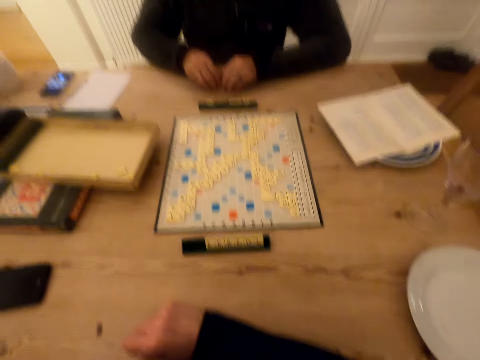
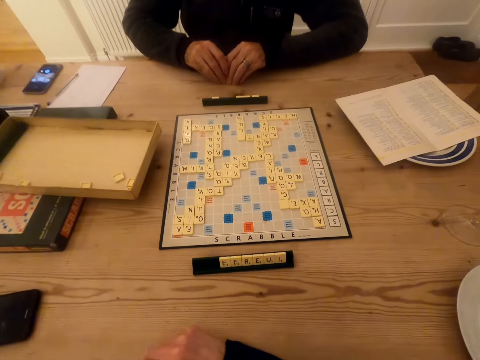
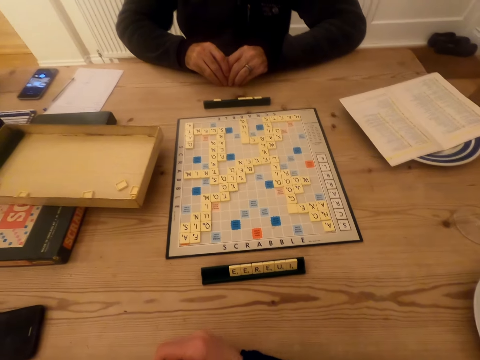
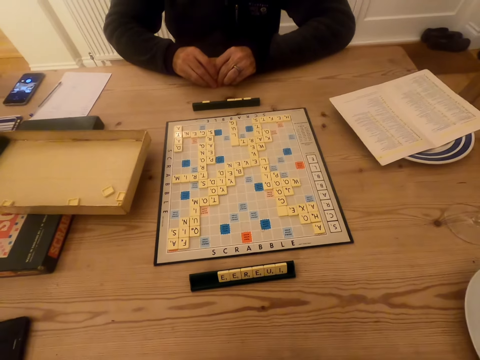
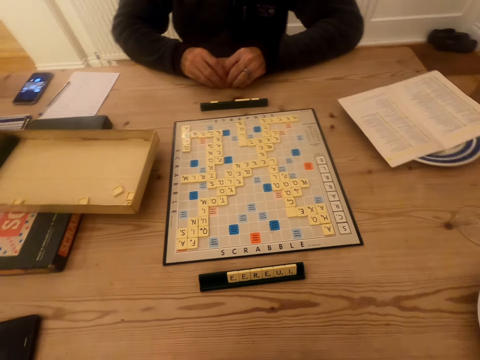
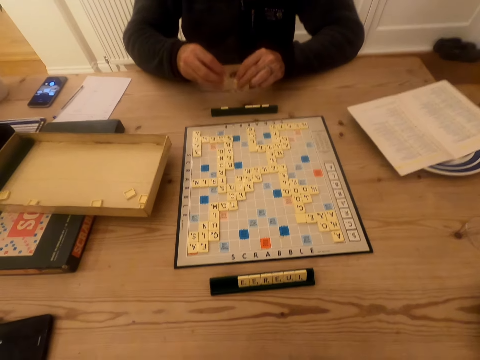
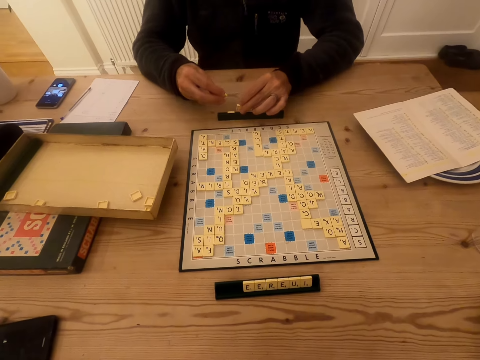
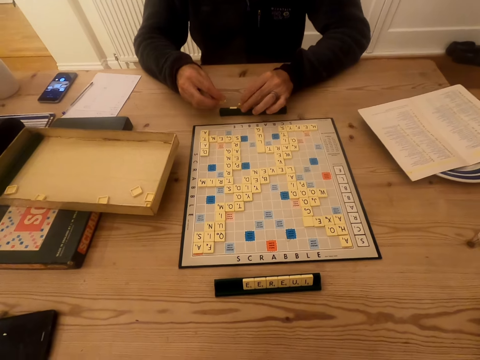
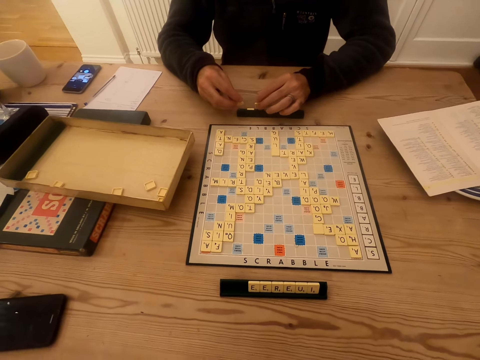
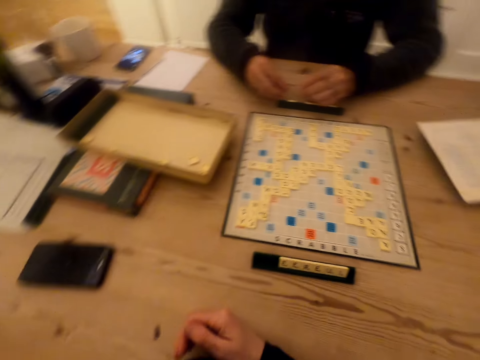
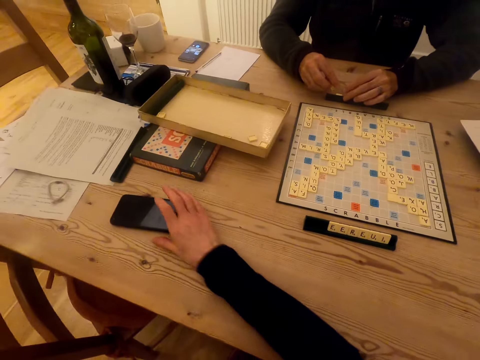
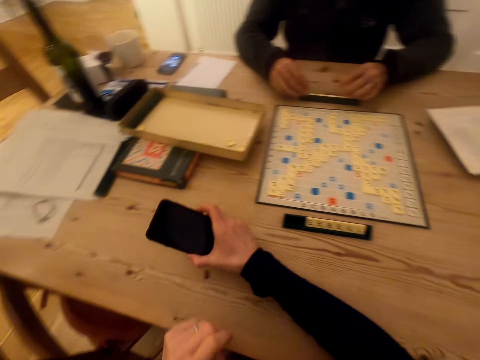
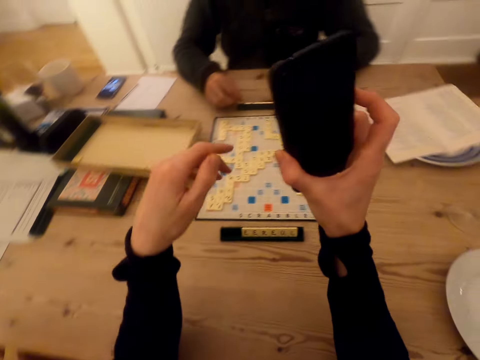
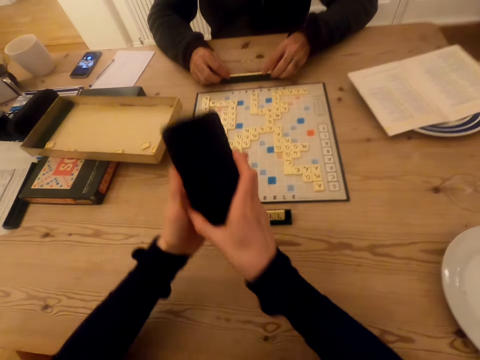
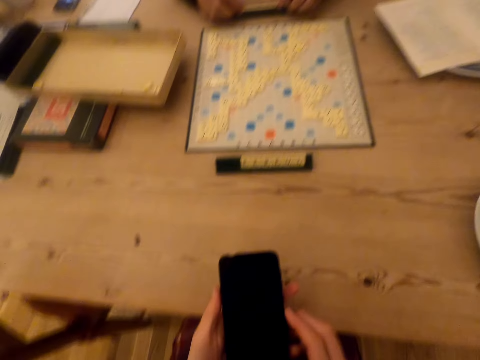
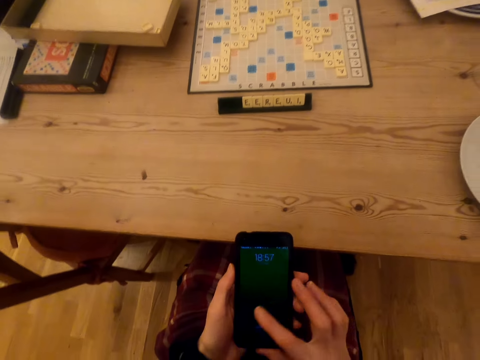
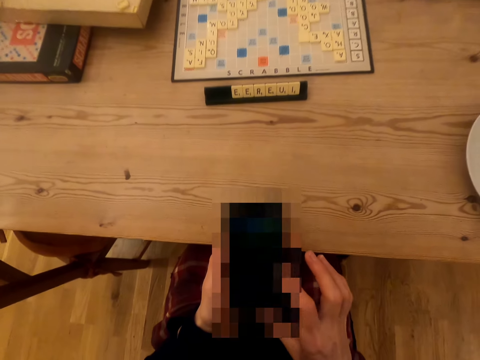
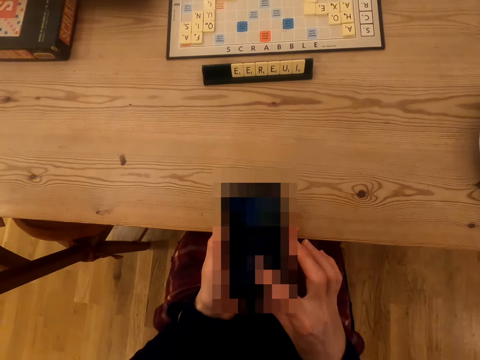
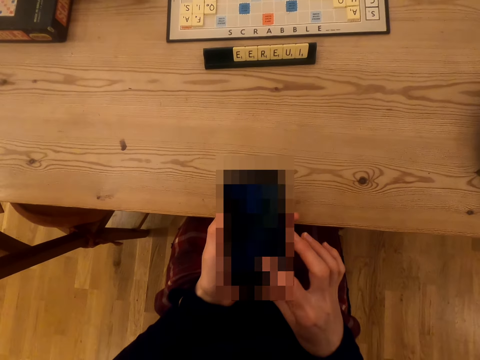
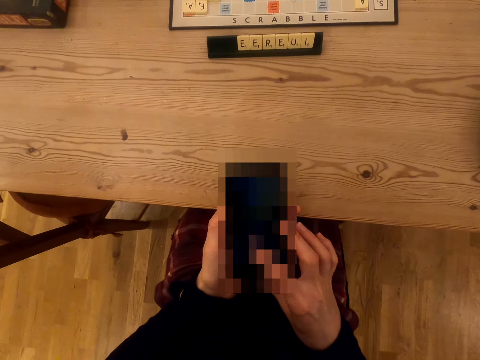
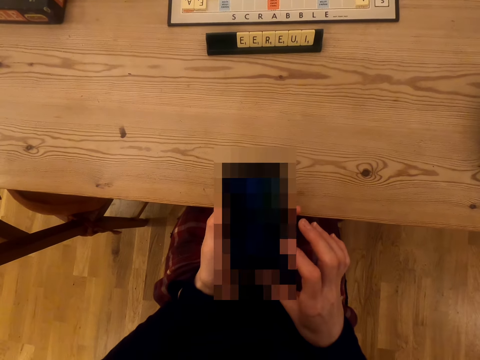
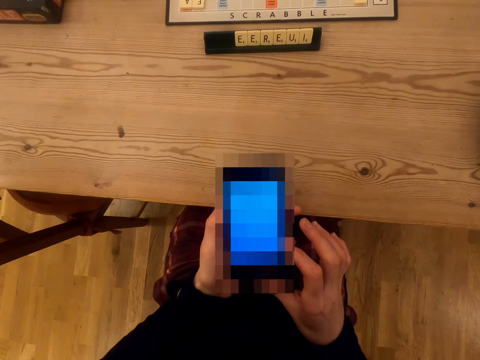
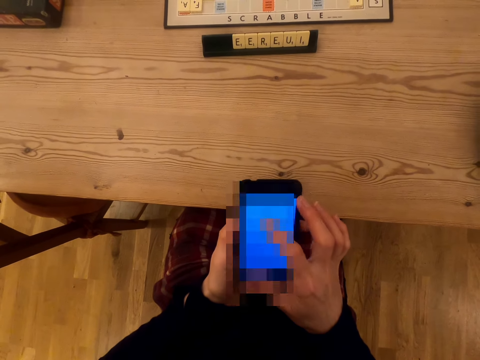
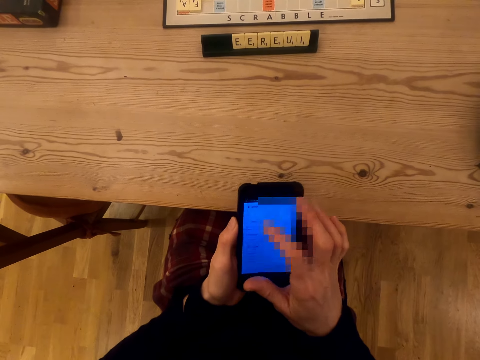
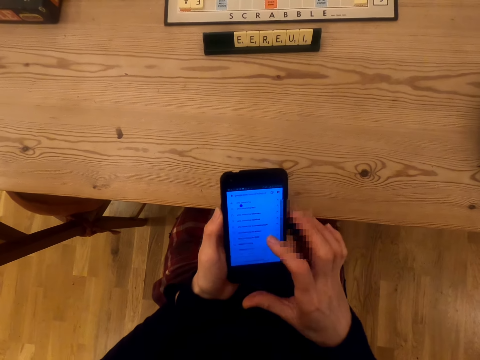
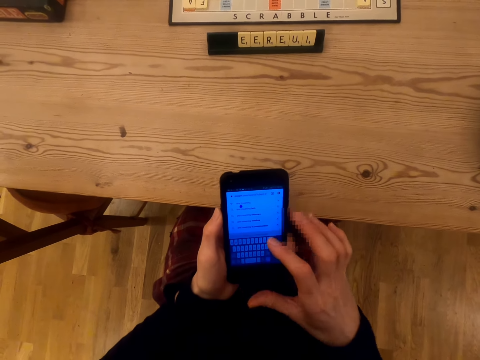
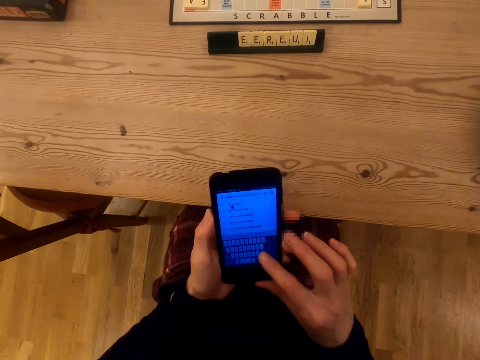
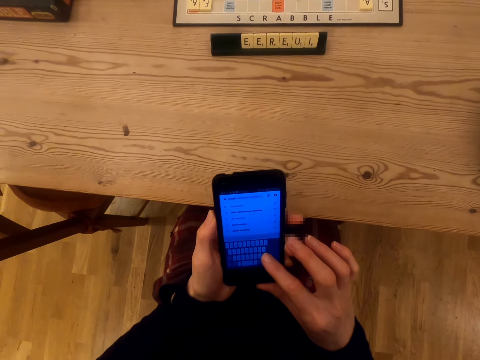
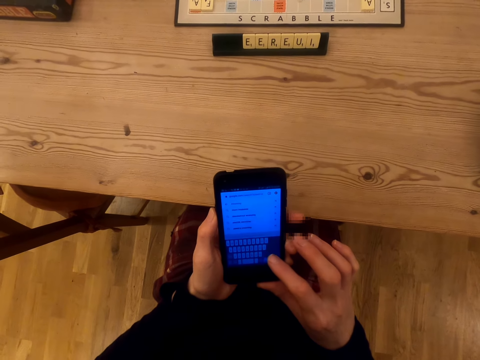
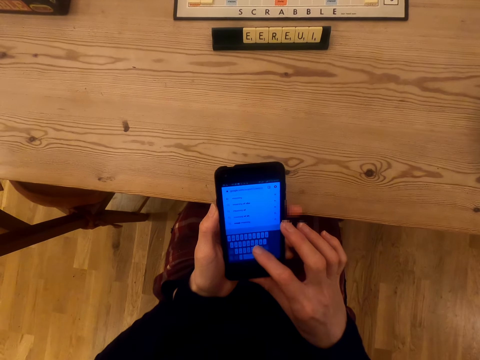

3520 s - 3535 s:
The camera wearer moves a hand. The man puts the scrabble tiles on the scrabble holder. The camera wearer looks around. They pick the phone on the table. They look at the phone, touch the phone screen and use the phone.

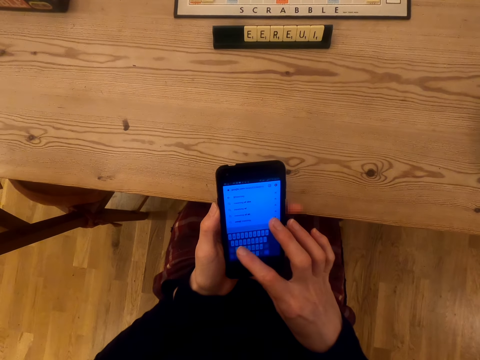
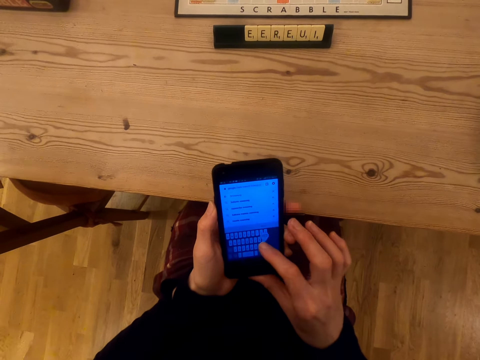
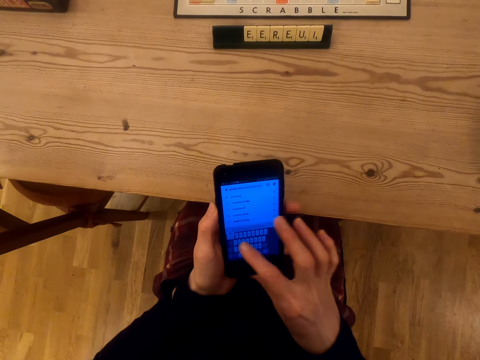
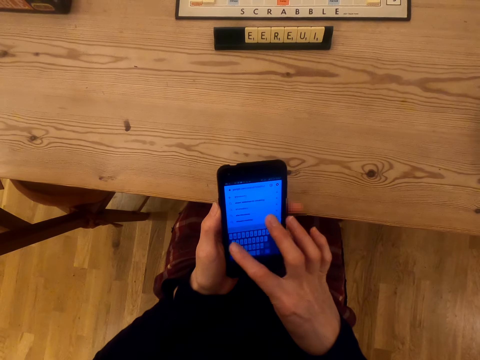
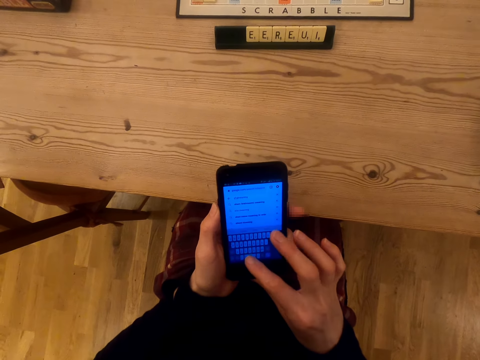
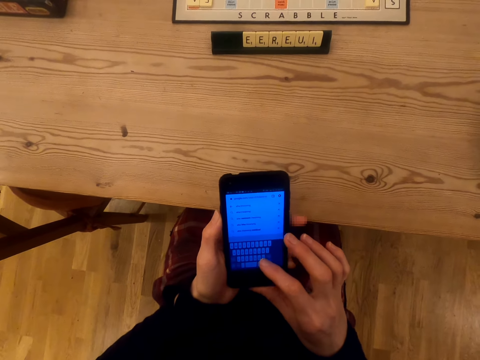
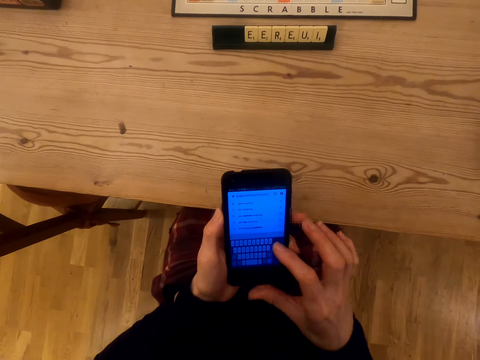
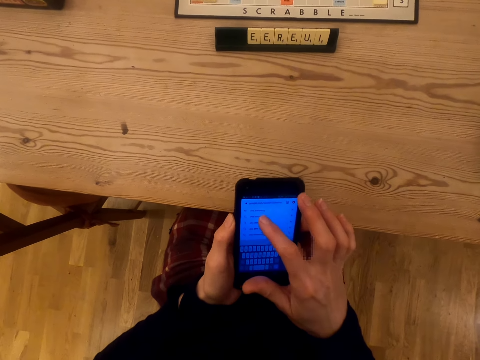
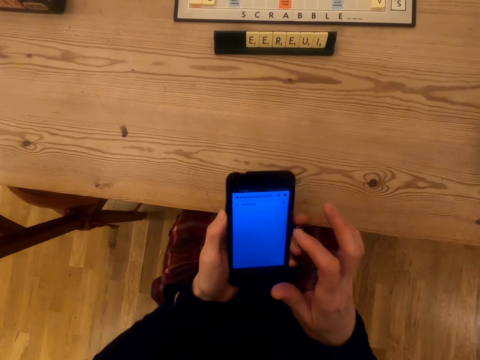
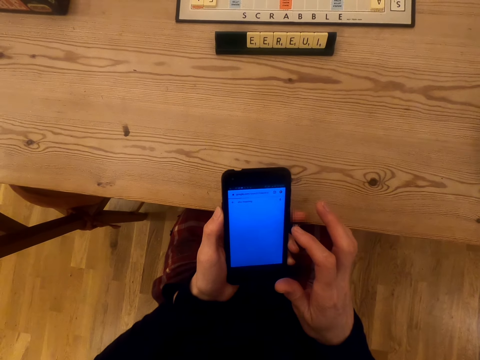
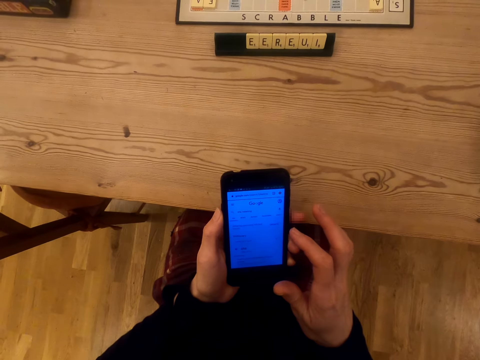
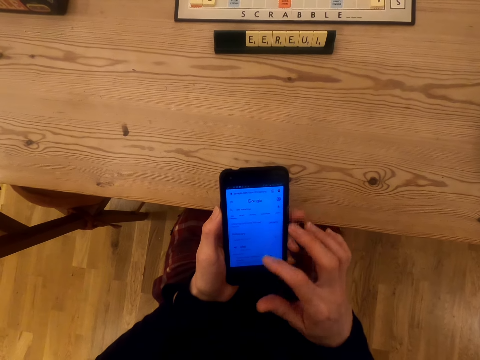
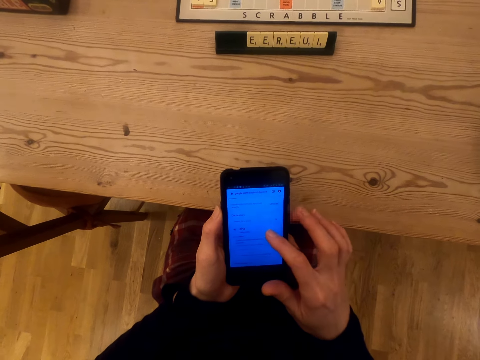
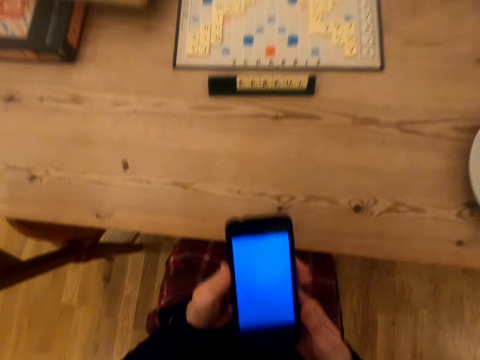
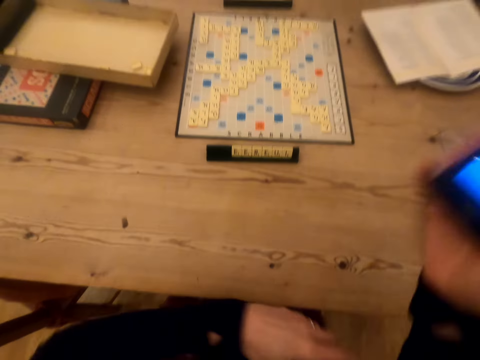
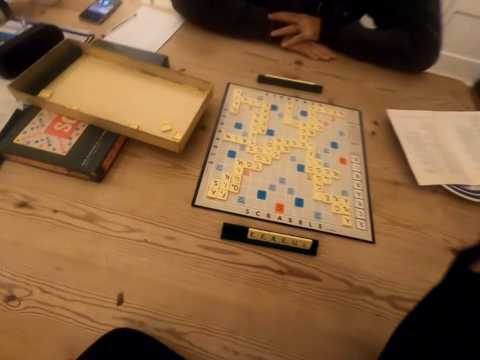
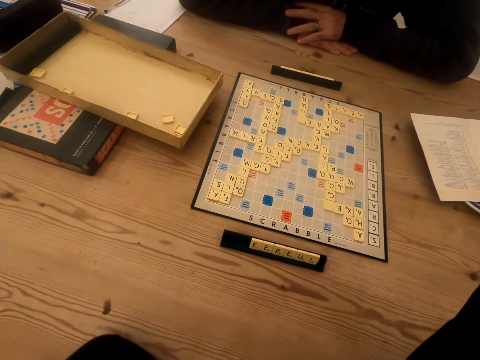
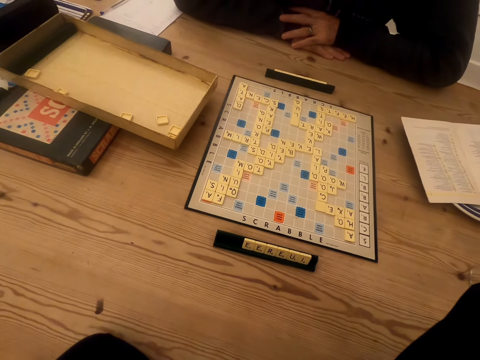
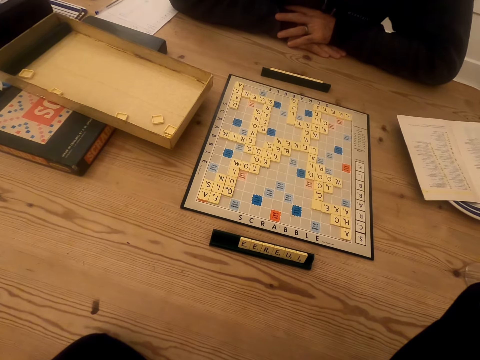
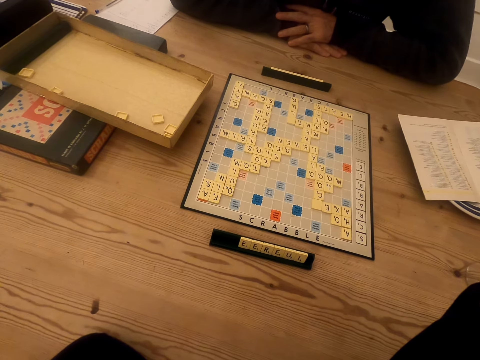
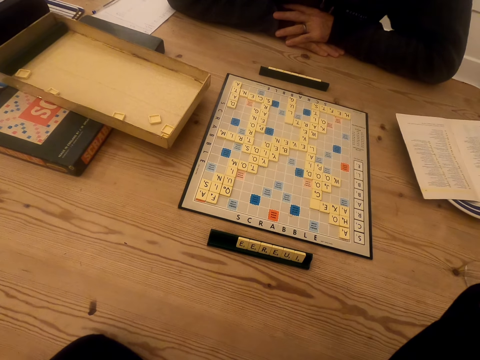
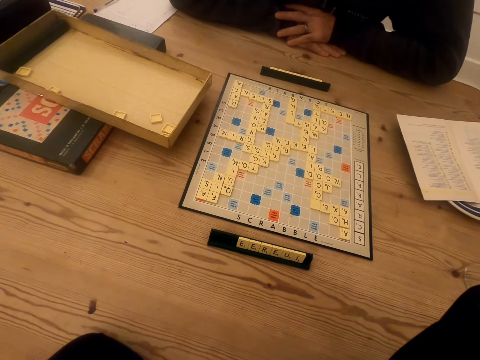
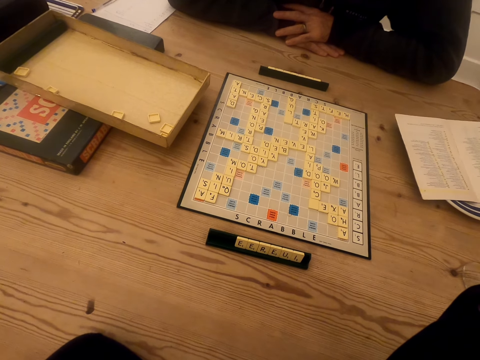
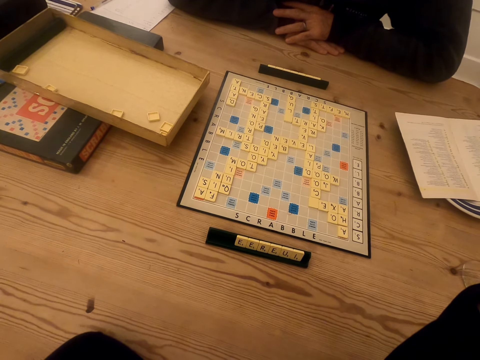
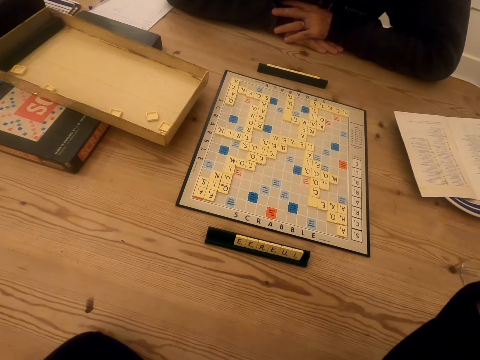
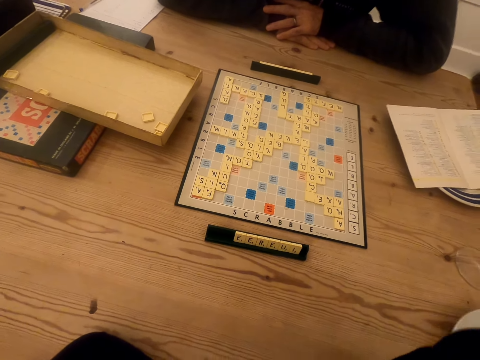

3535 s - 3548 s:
The camera wearer looks at the phone. They look at the scrabble board.
